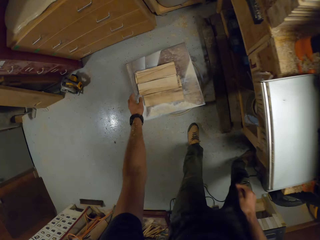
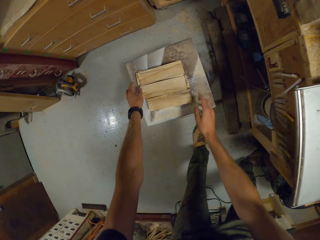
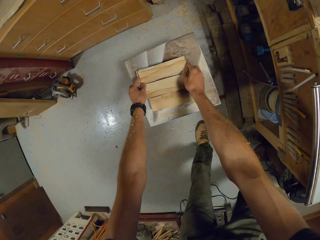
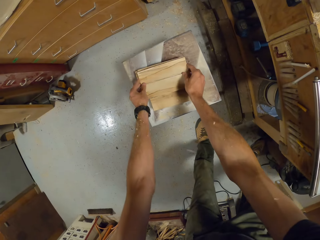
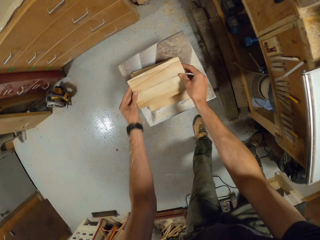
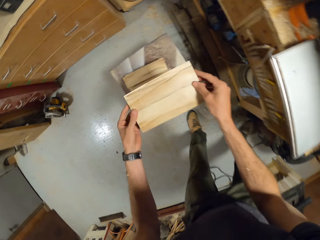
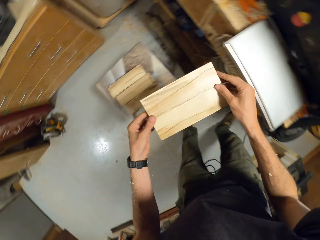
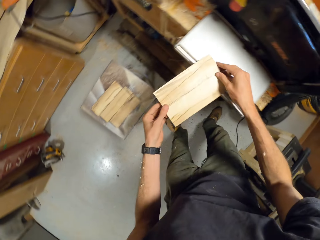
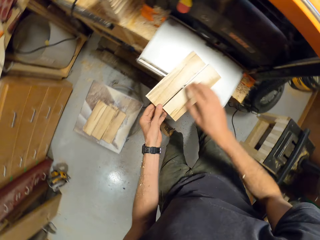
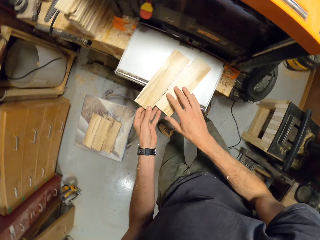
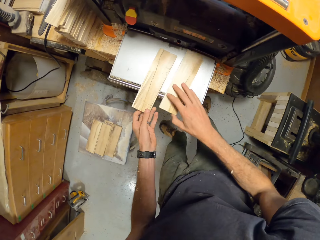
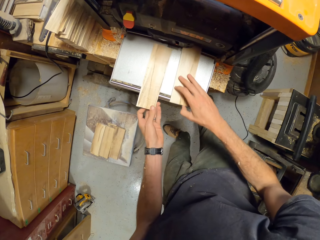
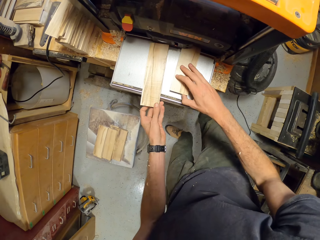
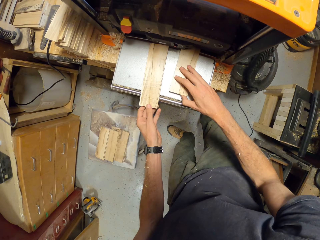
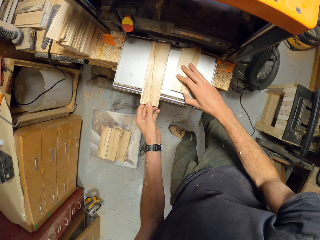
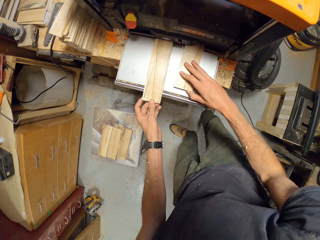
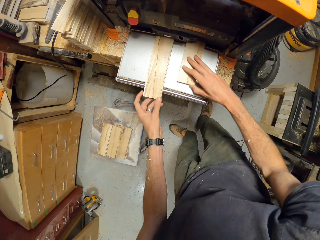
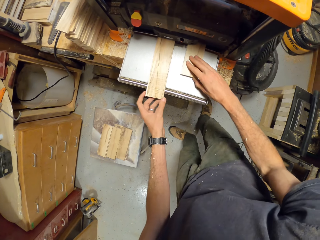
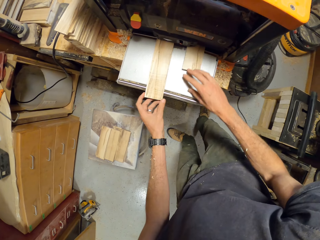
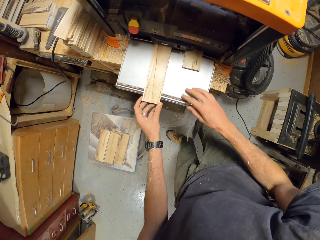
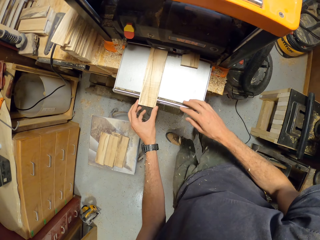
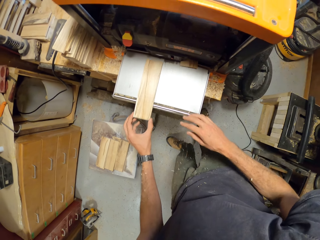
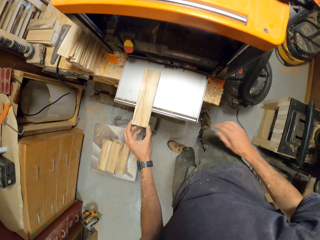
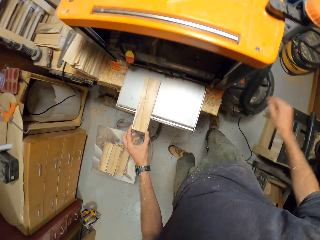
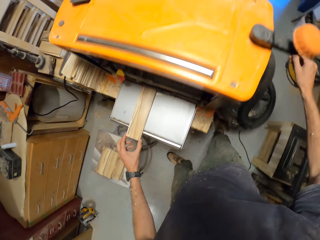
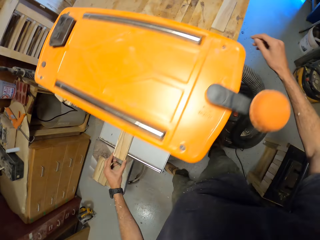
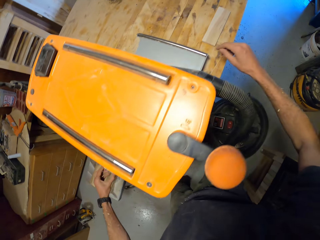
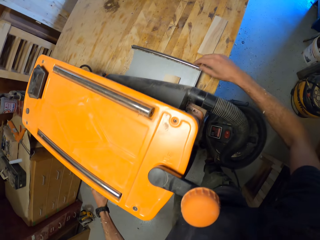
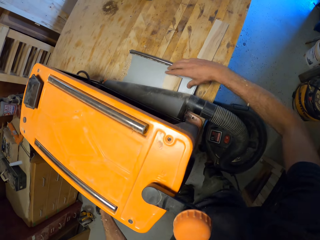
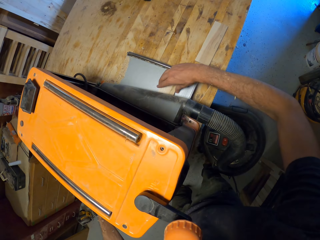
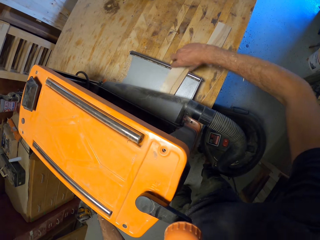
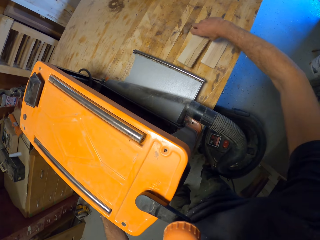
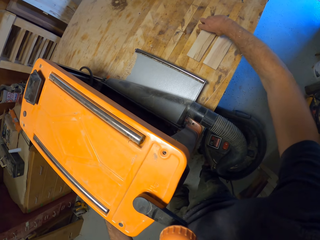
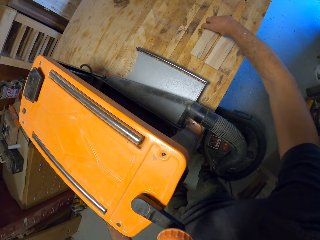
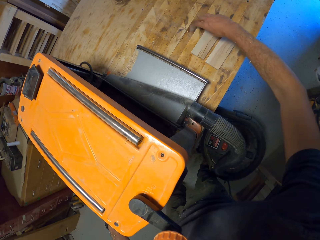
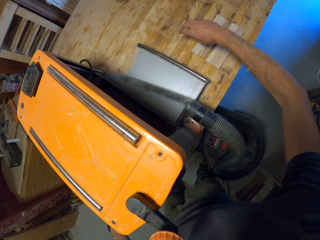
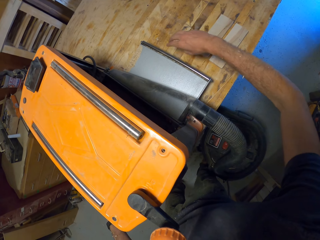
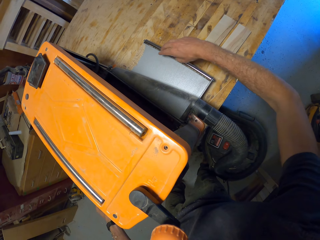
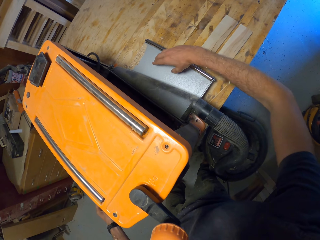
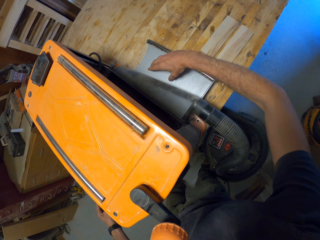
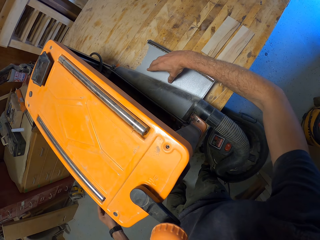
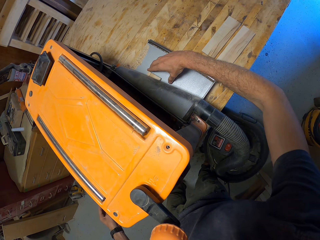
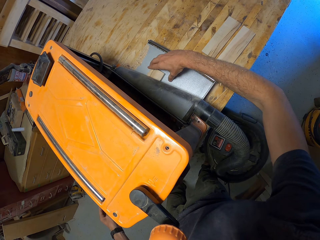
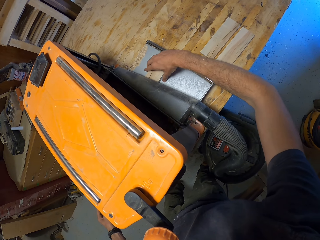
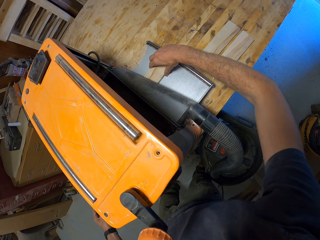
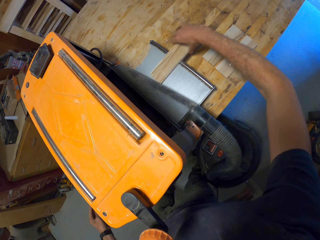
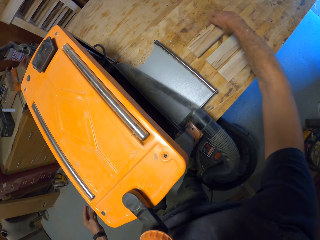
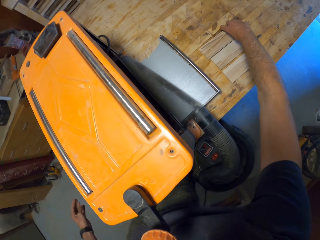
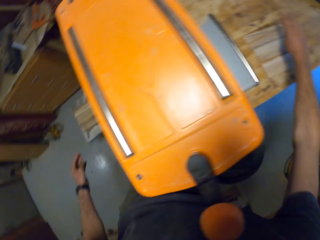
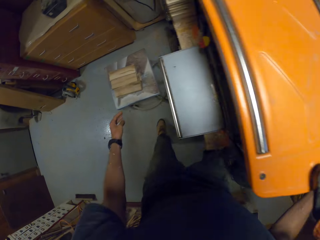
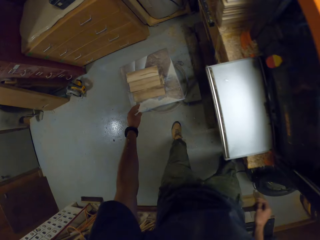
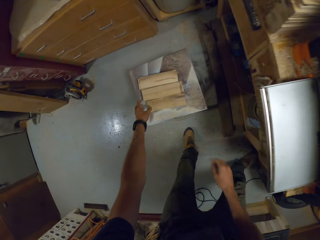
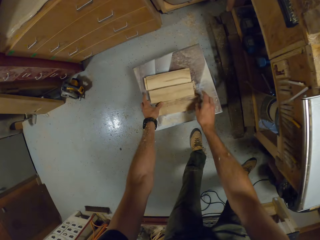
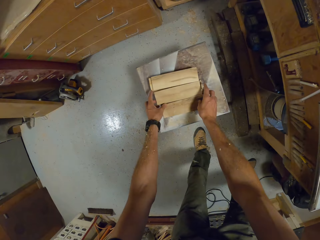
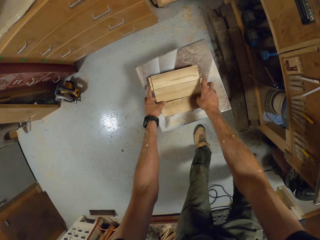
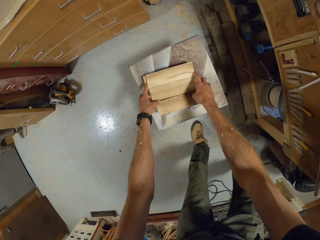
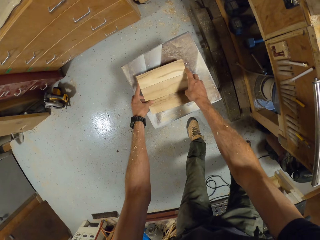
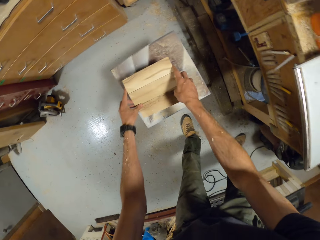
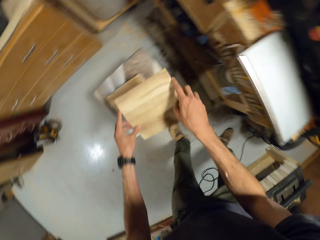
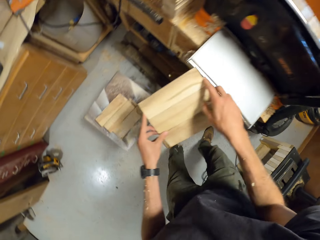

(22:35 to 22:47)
The camera wearer moves around a wood planer. He picks planks from the stool with his hands. He places the planks in the electric planer's feed bed. He pushes a piece of wood on the wood planer. He moves around the wood planer. He removes the planks from the electric planer's feed-out bed with his right hand. He puts the piece of wood on the table. He picks the pieces of wood and puts the piece of wood on the table. He moves around the wood planer. He picks some planks from the stool with his hands.

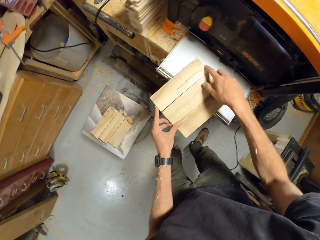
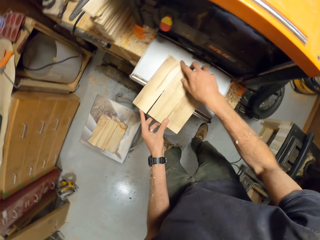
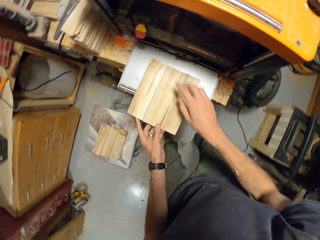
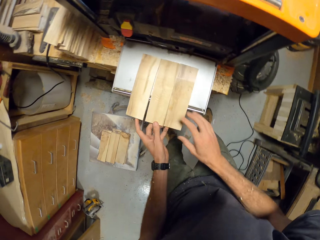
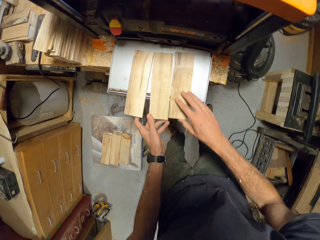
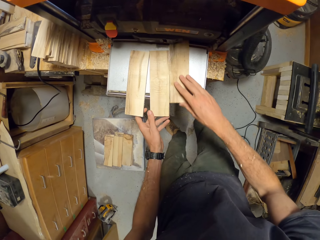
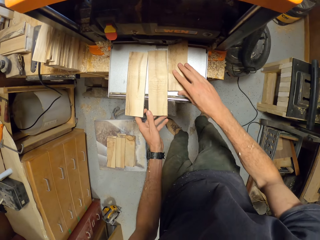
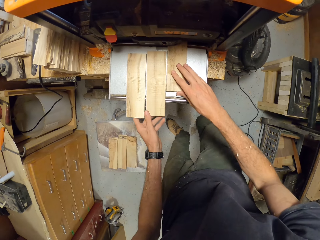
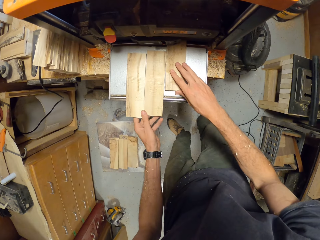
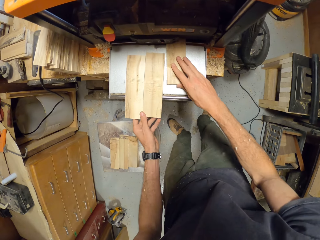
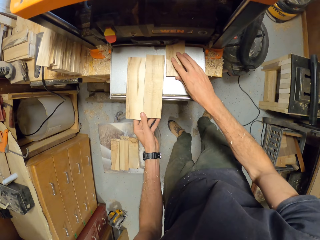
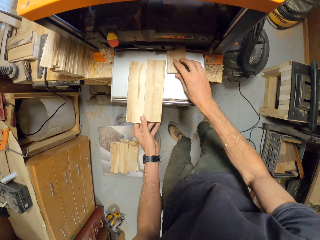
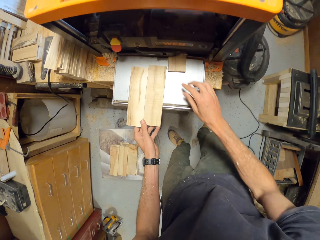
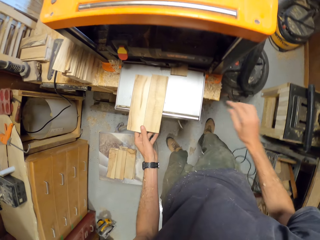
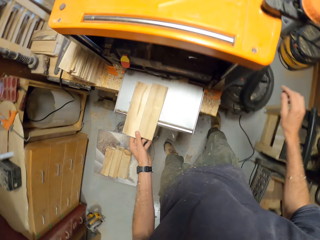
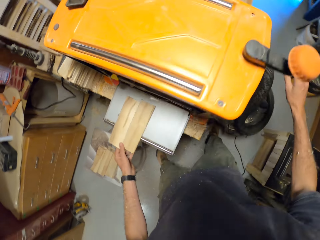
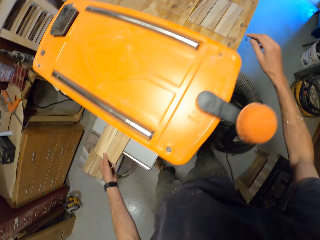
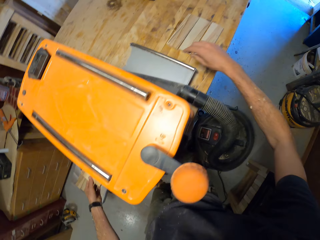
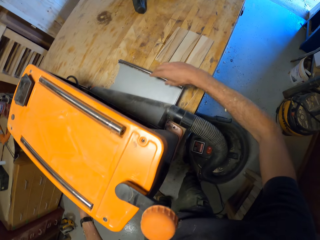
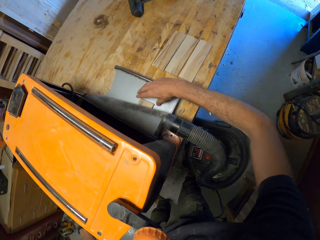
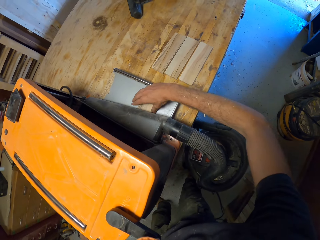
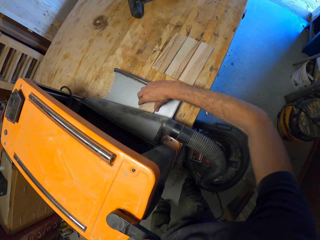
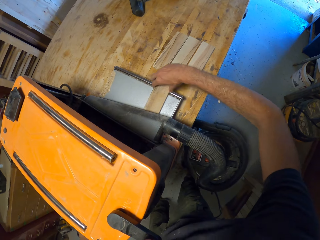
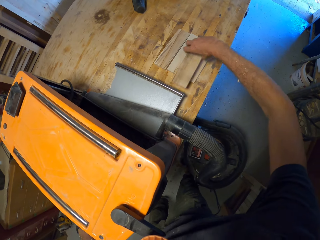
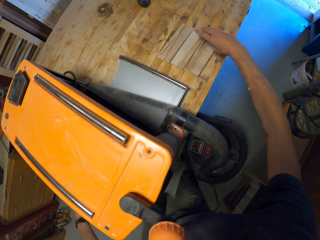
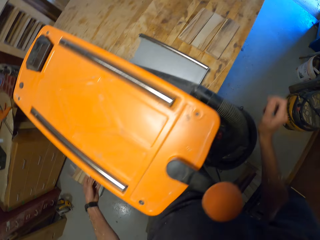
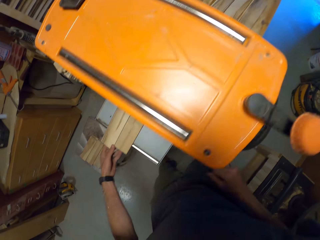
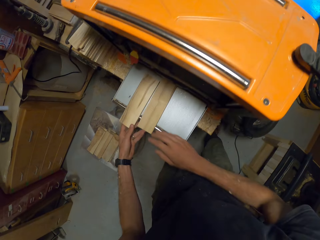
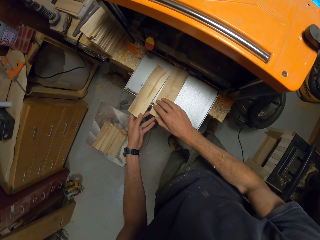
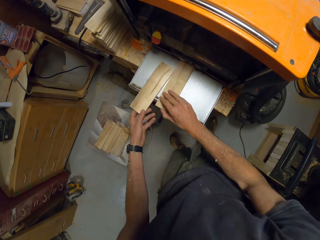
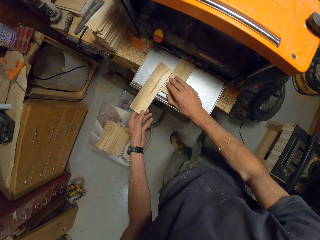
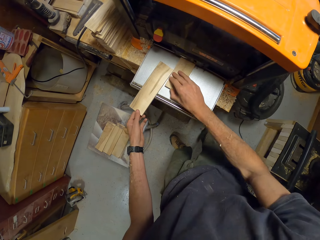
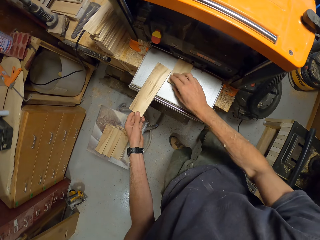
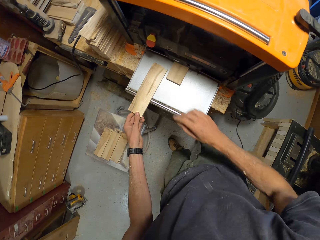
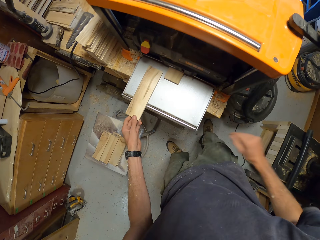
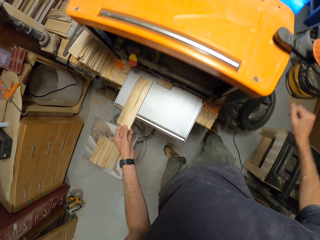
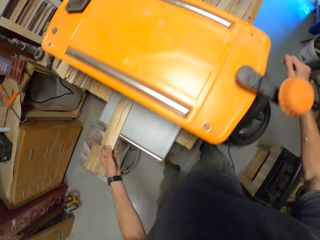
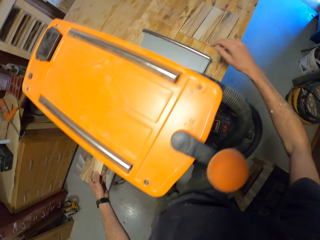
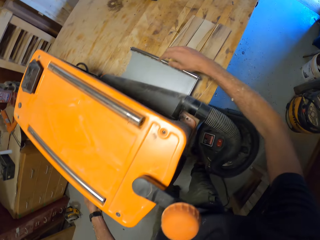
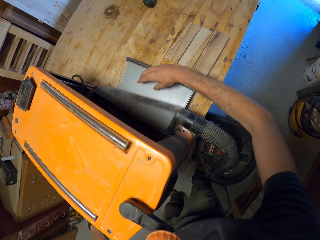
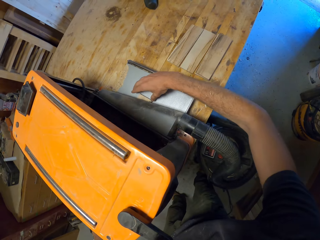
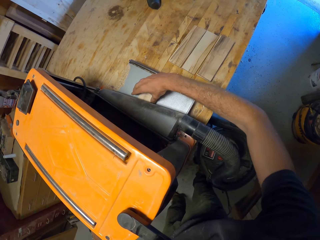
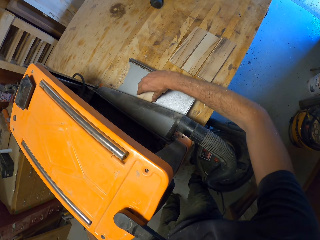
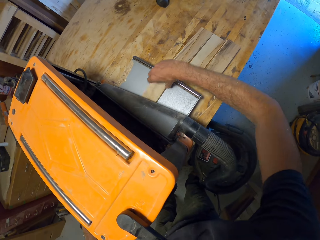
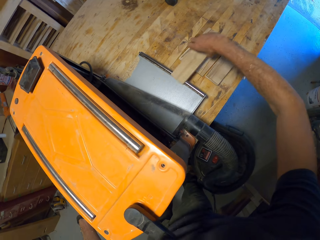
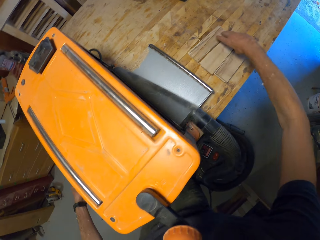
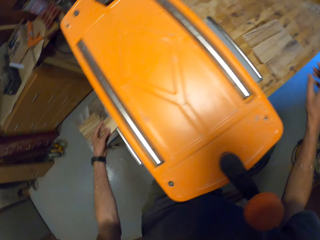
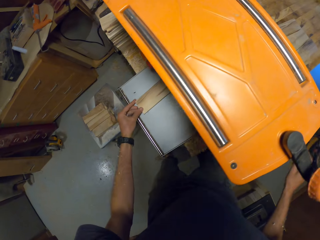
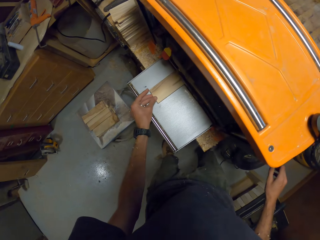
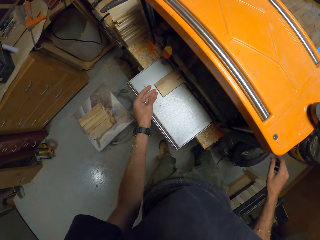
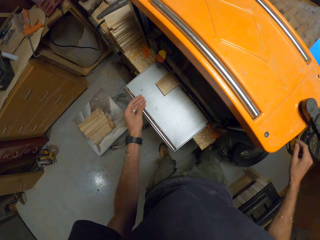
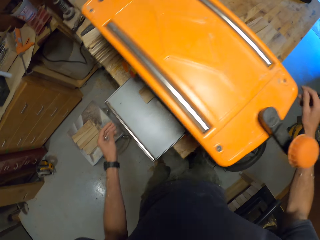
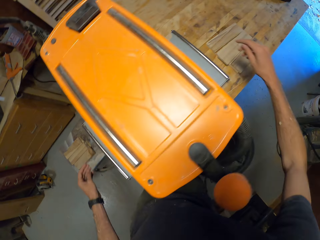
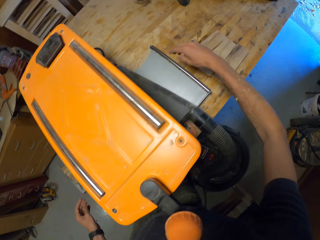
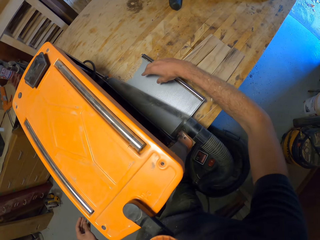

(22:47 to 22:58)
The camera wearer places the planks in the electric planer's feed bed on the work table. He pushes one of the planks into the electric planer's feed bed. He removes the plank from the electric planer's feed-out bed to the table with his right hand. He puts the wood aside. He pushes one of the planks into the electric planer's feed bed. He removes the plank from the electric planer's feed-out bed to the table with his right hand. He positions the wood aside. He pushes one of the planks into the electric planer's feed bed.
